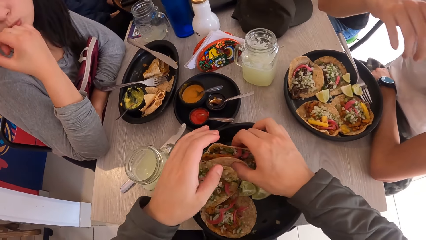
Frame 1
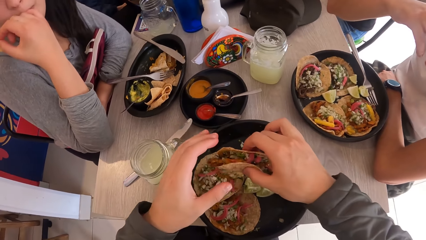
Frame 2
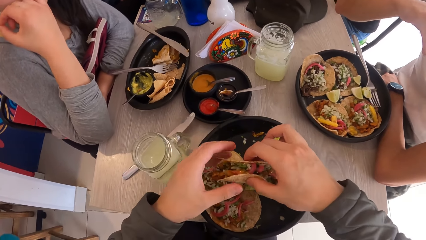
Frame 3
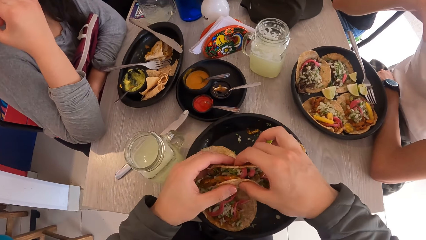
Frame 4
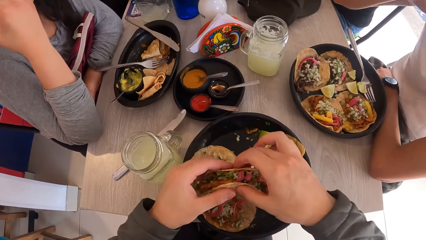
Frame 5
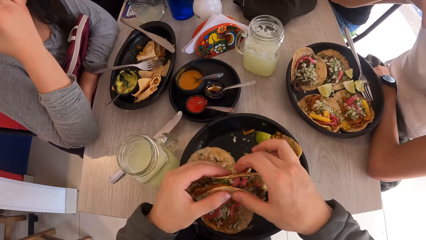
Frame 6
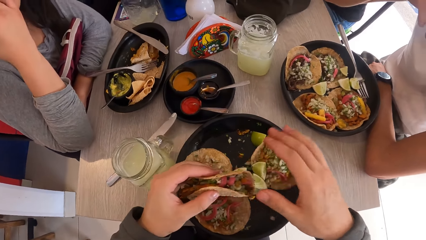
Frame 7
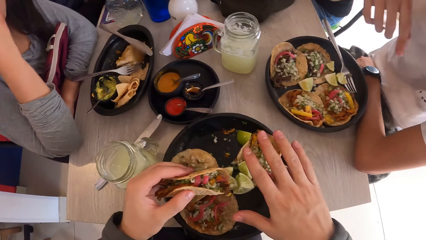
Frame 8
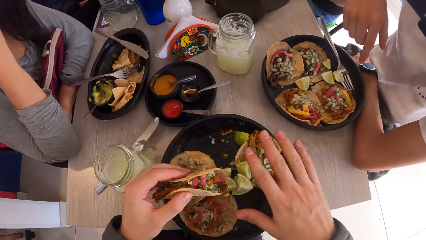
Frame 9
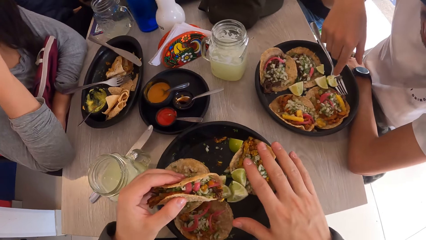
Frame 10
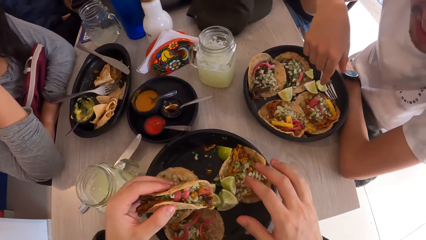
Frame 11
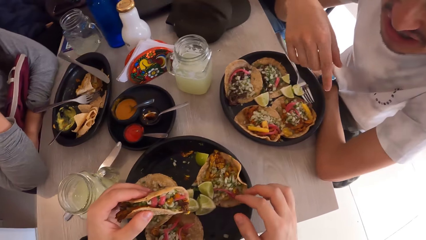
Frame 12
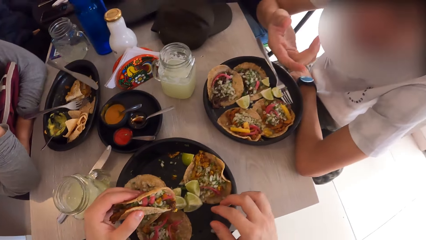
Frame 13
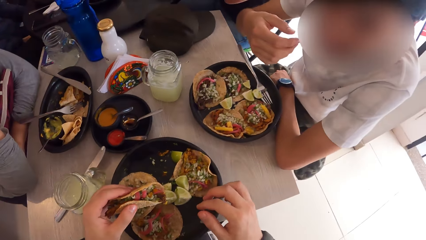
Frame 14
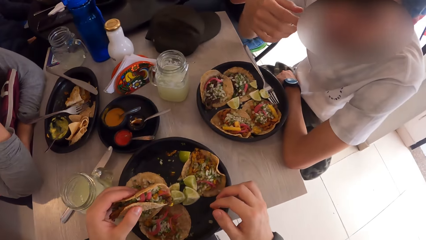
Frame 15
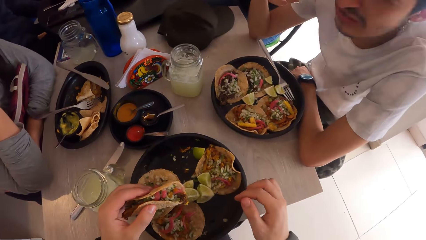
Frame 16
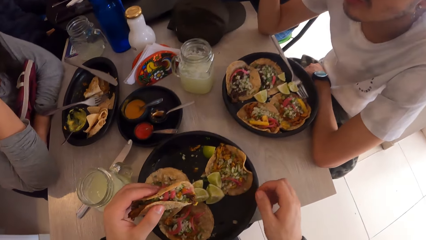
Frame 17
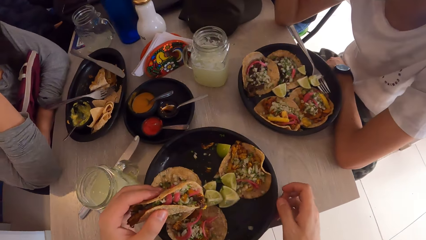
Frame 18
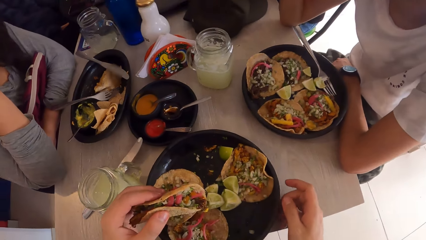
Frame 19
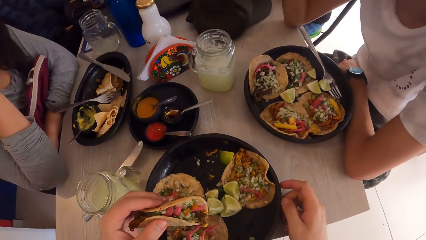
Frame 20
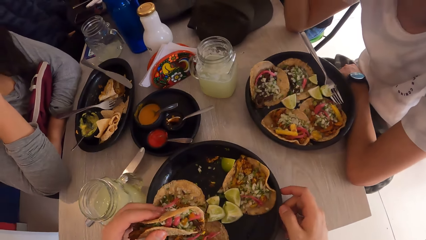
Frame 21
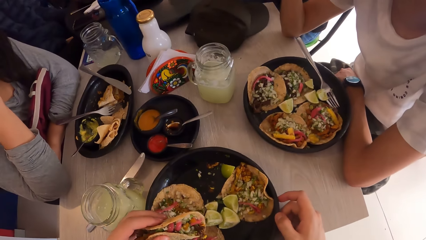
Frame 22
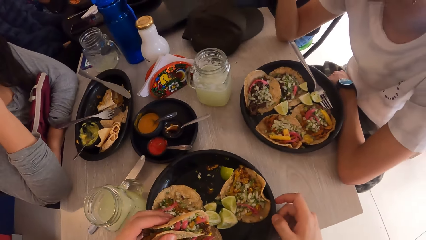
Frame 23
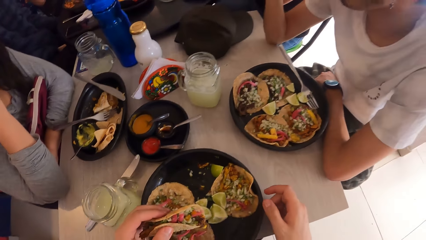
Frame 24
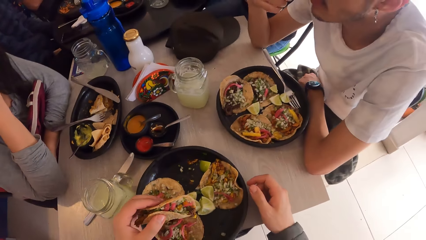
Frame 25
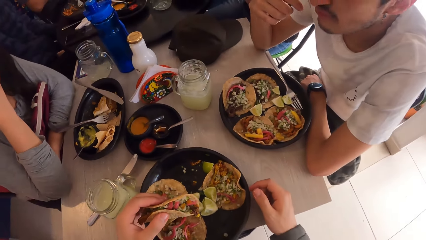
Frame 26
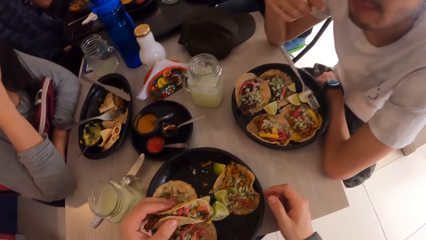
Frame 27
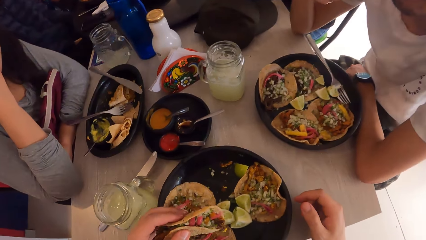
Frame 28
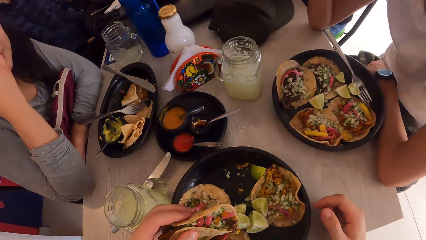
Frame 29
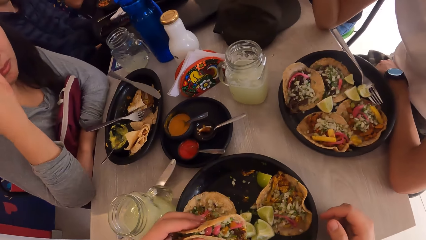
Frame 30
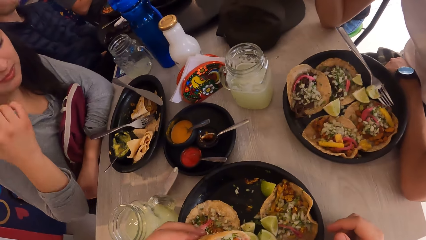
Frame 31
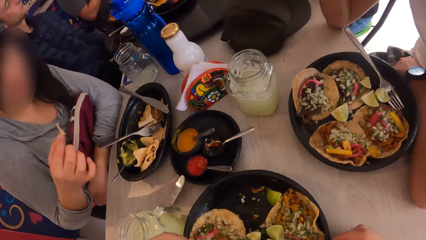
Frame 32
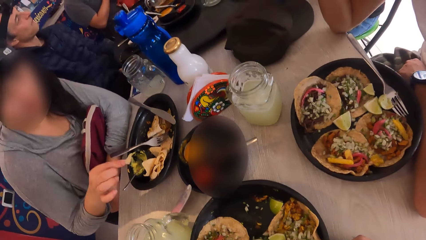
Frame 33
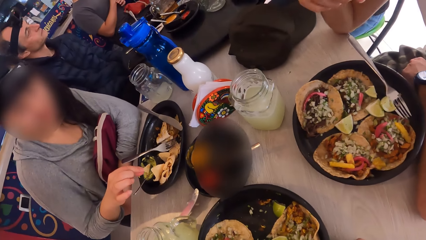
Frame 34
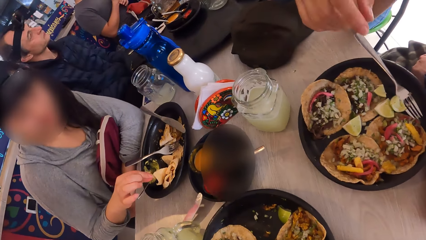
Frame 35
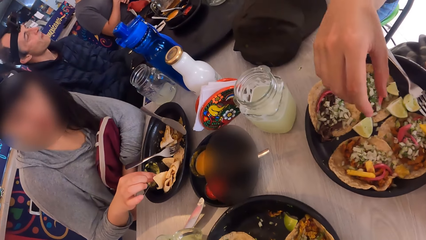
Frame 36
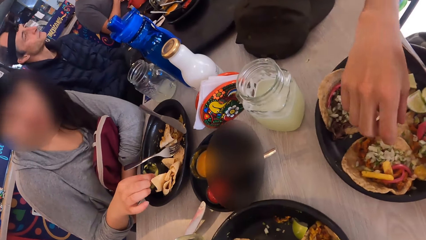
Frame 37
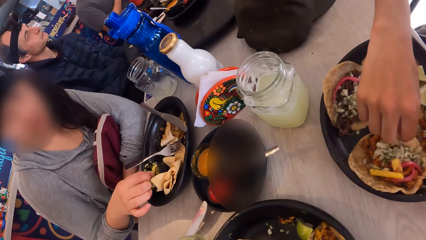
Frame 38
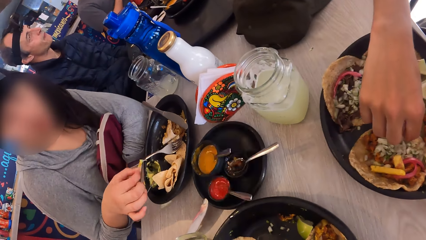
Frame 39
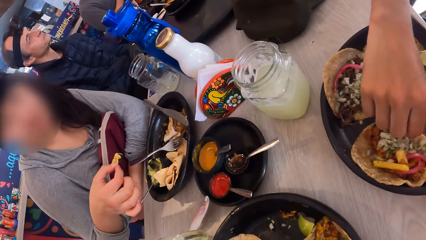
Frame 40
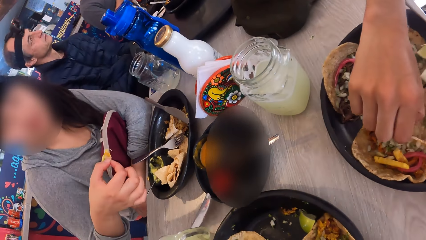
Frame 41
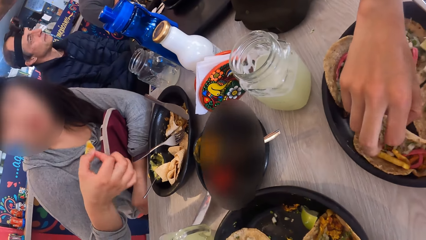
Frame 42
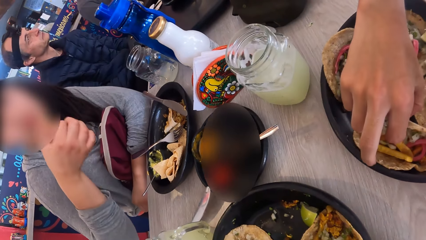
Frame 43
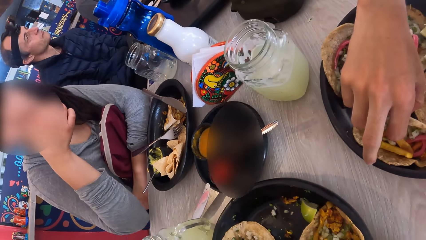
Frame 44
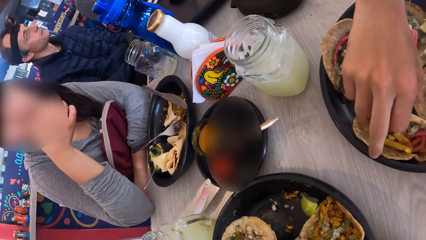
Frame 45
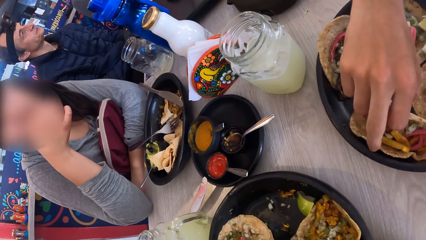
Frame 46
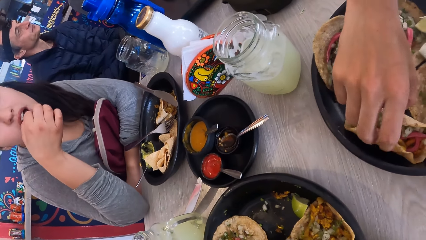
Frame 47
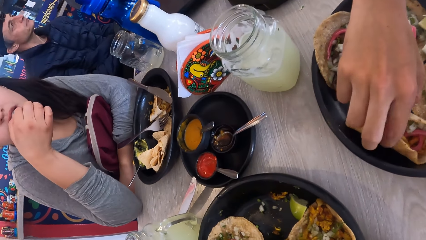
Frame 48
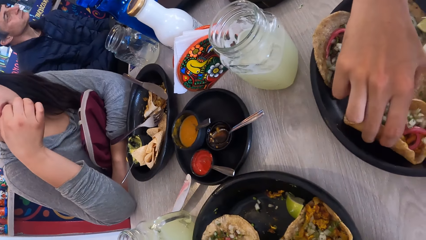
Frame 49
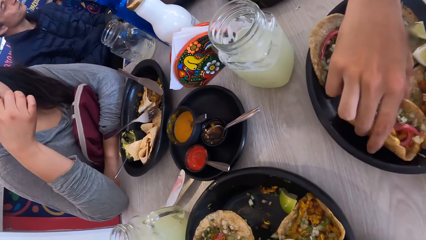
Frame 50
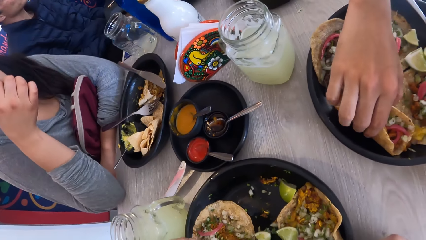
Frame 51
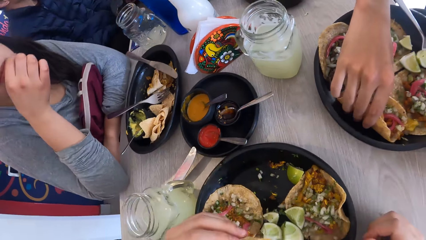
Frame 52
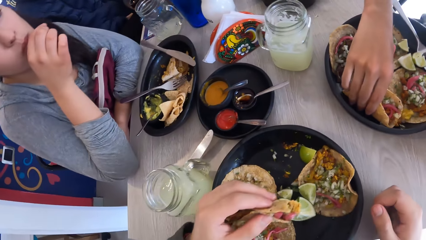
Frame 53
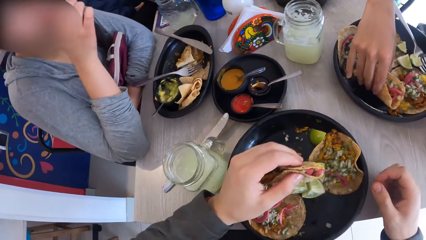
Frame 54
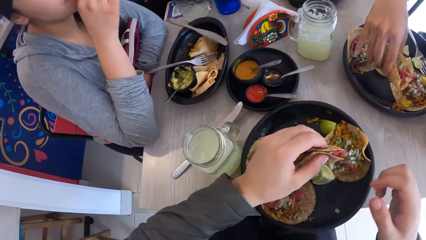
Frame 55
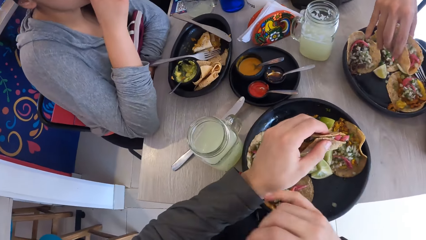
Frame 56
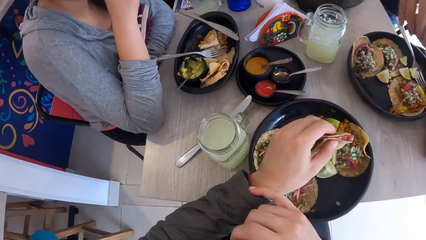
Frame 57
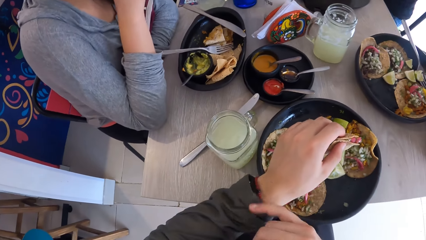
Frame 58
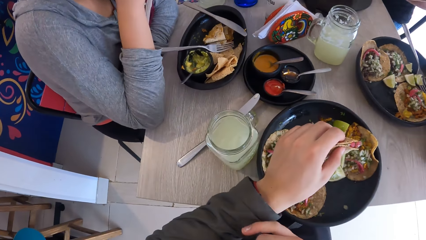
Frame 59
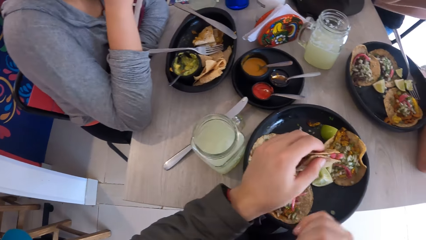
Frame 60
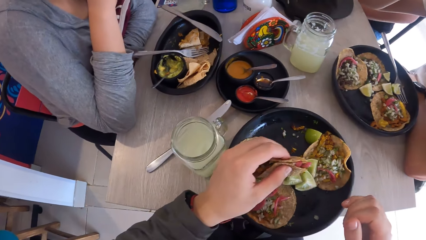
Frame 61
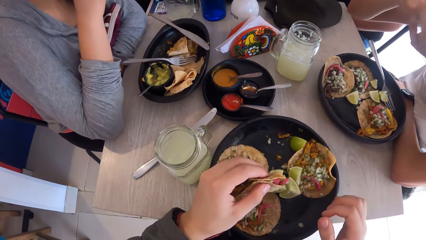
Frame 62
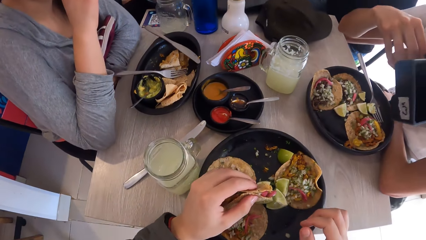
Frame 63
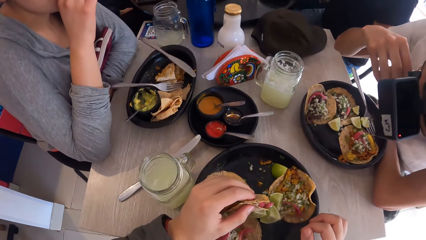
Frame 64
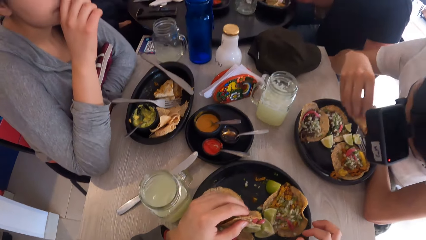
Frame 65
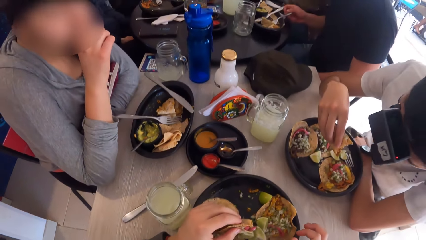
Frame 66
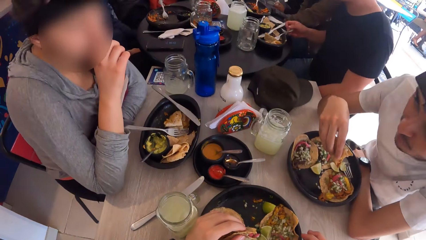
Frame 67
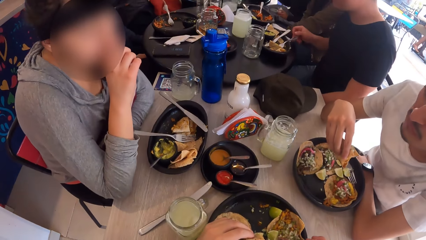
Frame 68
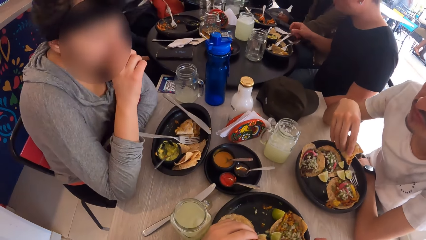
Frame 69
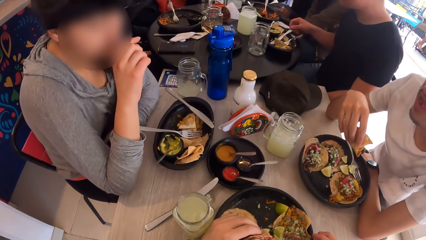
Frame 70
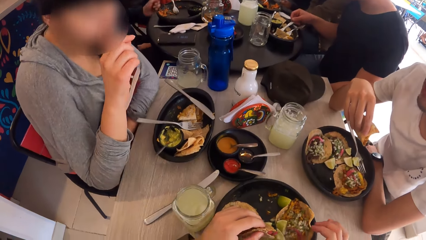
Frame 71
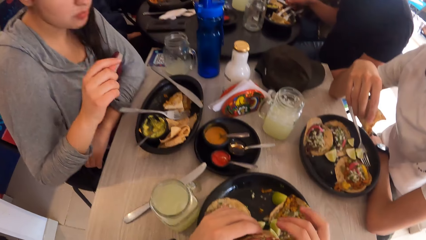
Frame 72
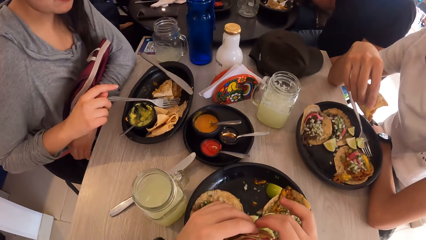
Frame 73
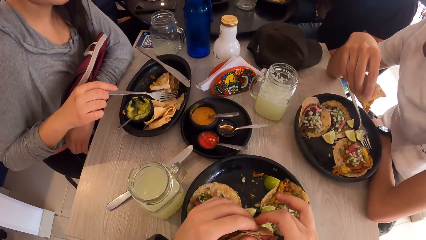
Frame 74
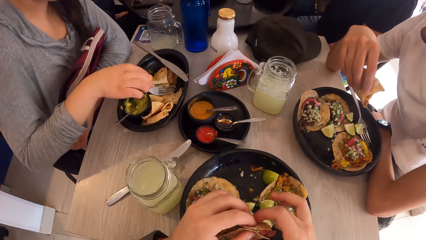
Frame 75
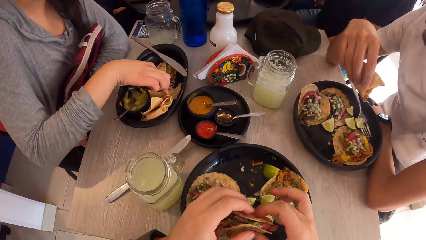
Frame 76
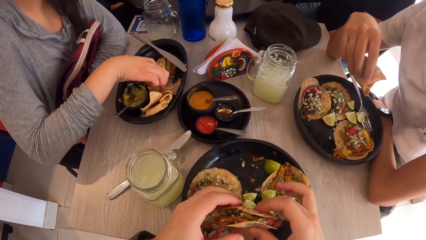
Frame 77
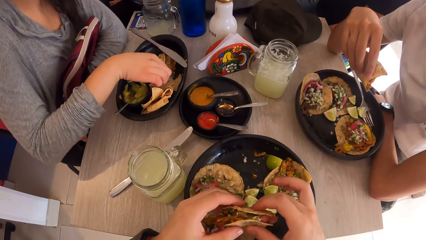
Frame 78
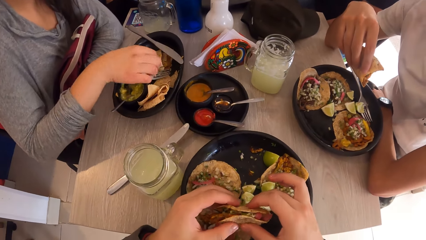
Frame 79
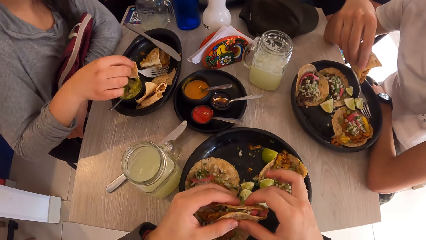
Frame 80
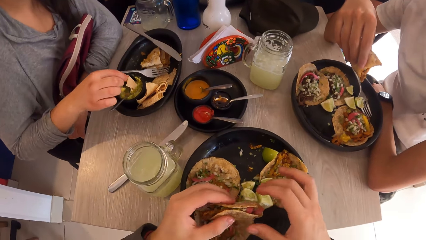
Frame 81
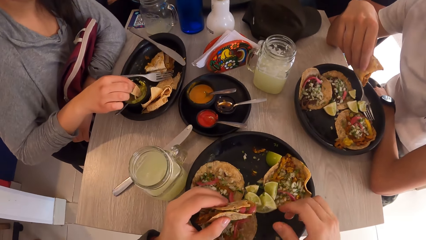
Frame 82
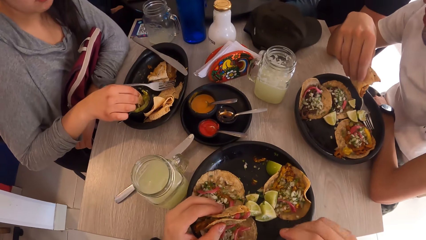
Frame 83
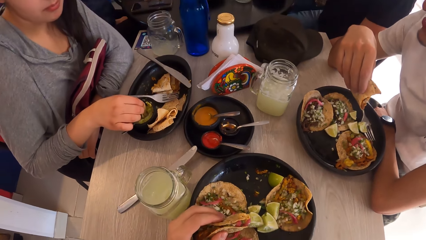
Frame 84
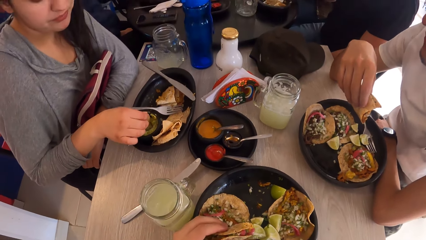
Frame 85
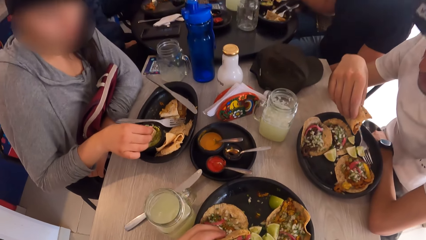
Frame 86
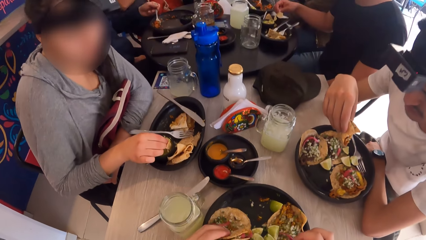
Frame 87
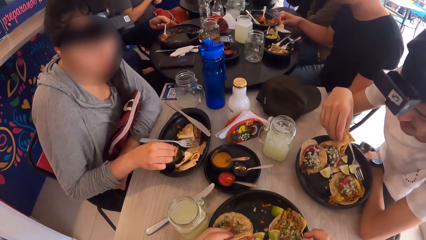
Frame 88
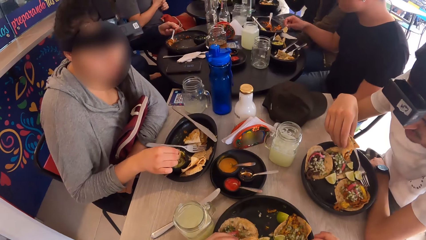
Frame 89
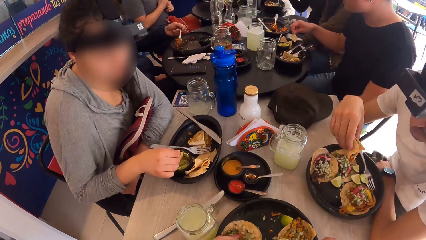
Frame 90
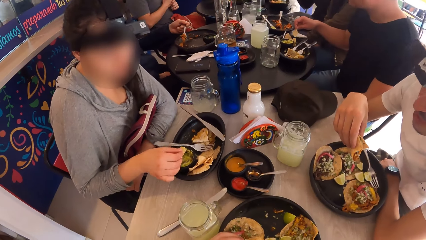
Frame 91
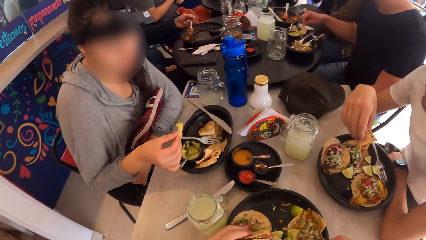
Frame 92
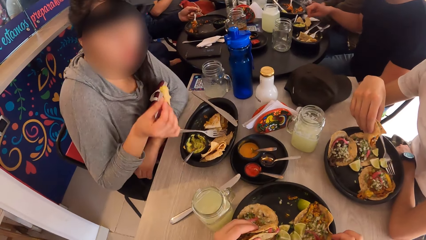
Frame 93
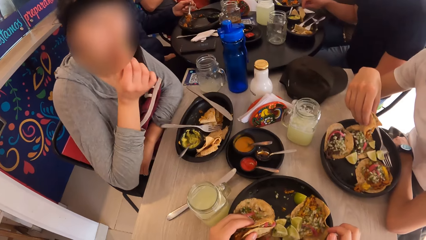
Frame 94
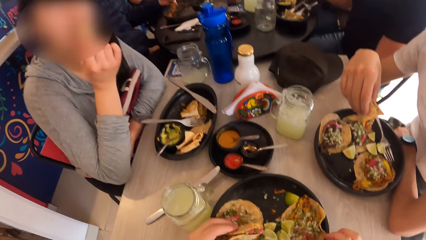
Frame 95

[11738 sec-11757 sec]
A man touches his face. The camera wearer interacts with the man. They use gestures. The man interacts with the camera wearer and uses gestures. The camera wearer looks around. They move the plate on the table. They look around. A woman scoops sauce with flat bread. The man takes a taco or flat bread from the plate on the table with his right hand. The woman bites the flat bread. The man eats the taco with his right hand. The camera wearer touches the sweater sleeve. They look around. They hold the flat bread with both hands. The woman eats the meal in the plate on the table with her right hand, picks up the flat bread, and scoops sauce with the flat bread. The camera wearer looks around.
